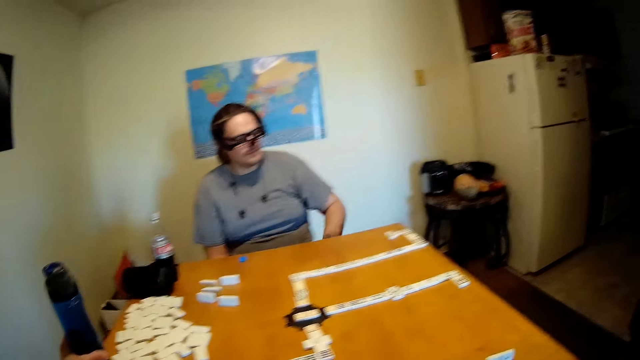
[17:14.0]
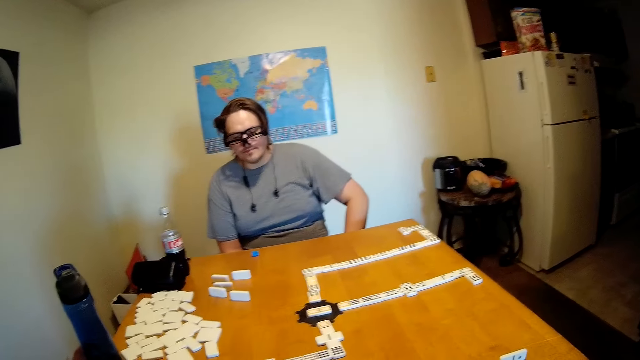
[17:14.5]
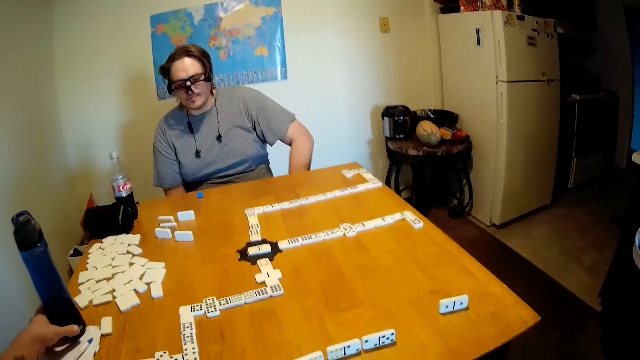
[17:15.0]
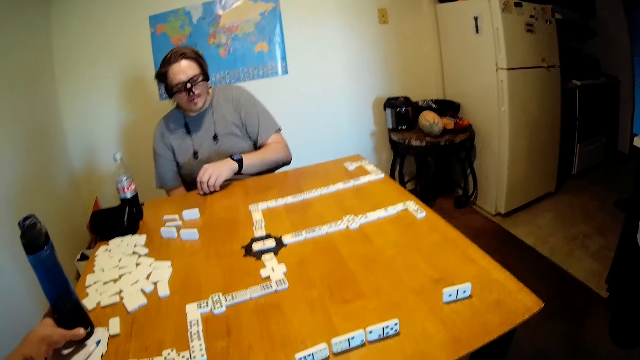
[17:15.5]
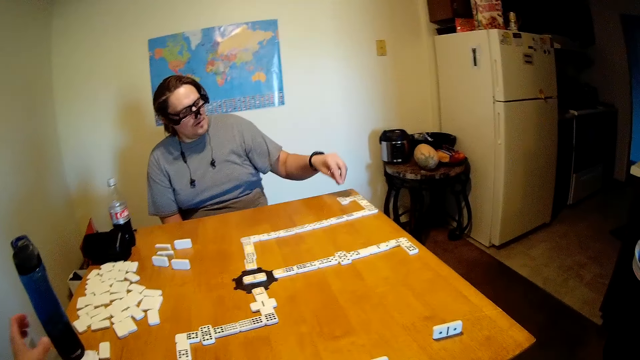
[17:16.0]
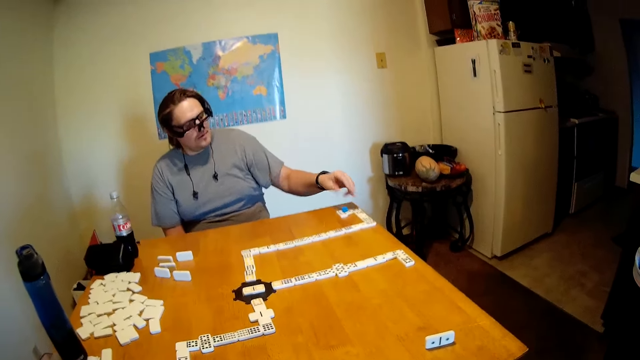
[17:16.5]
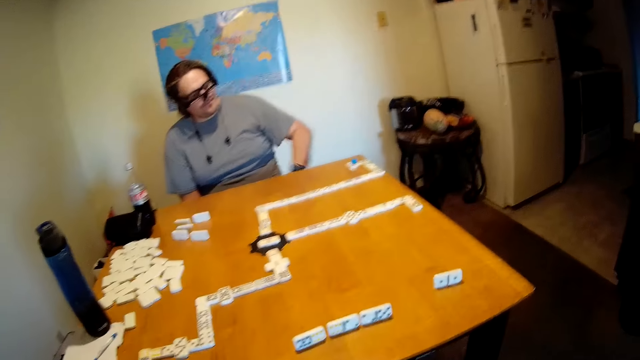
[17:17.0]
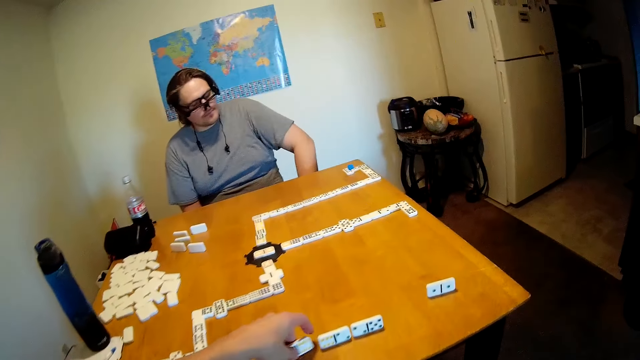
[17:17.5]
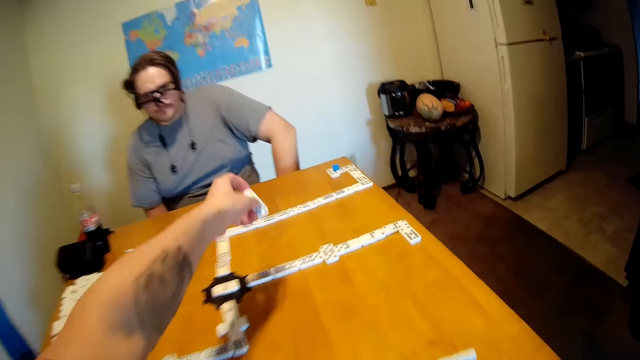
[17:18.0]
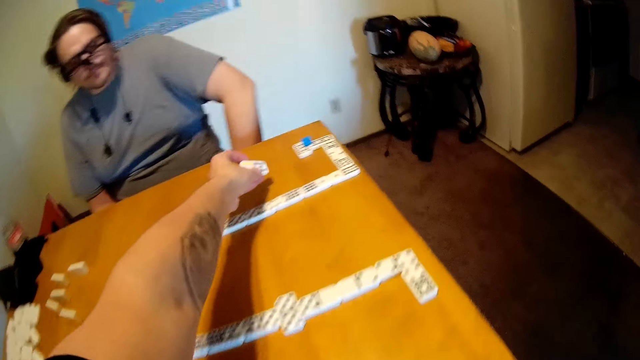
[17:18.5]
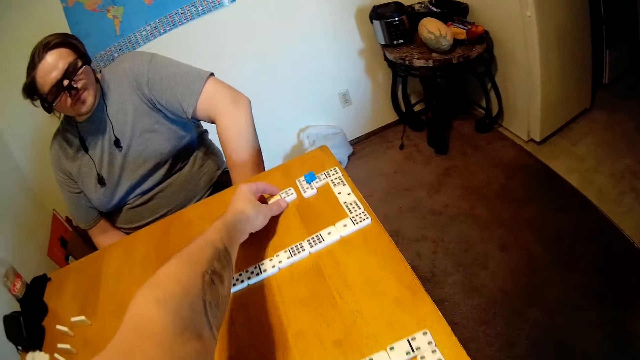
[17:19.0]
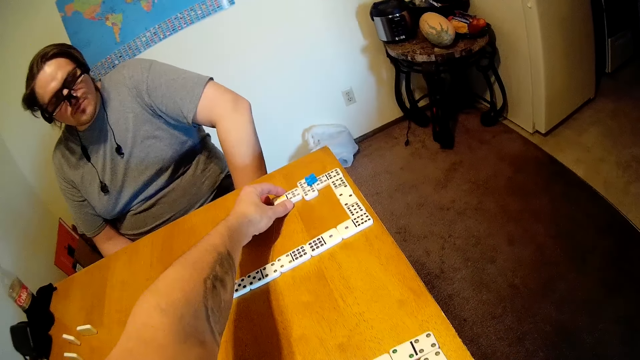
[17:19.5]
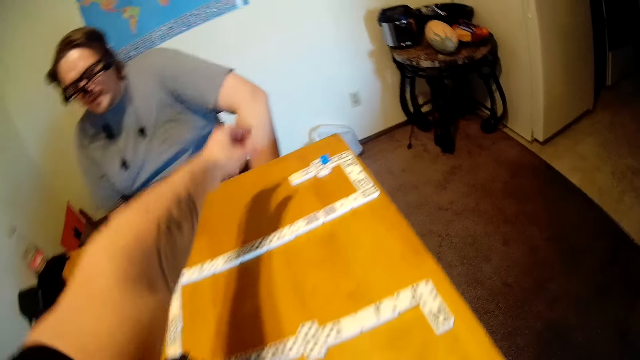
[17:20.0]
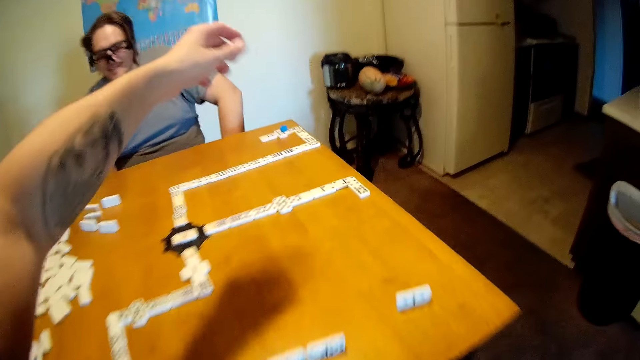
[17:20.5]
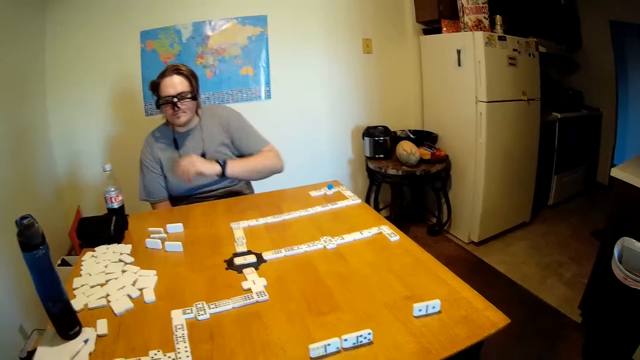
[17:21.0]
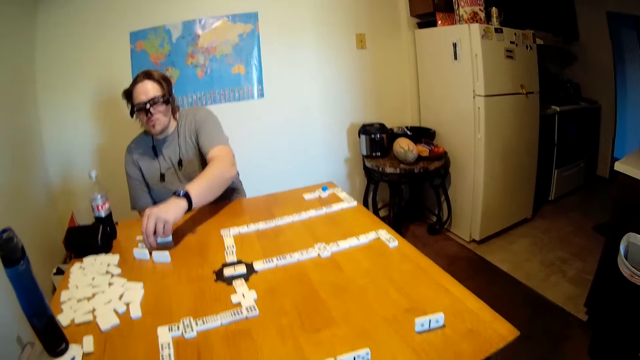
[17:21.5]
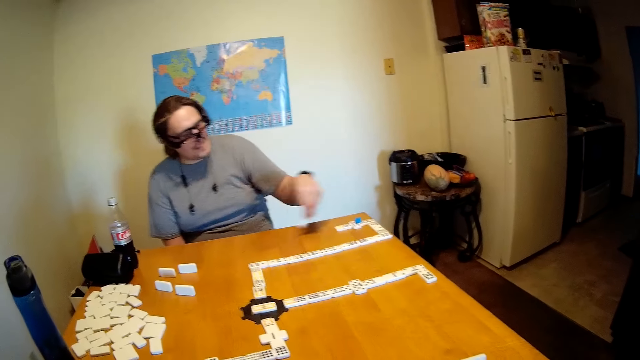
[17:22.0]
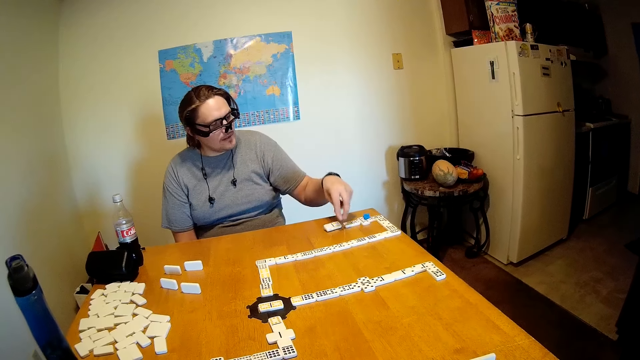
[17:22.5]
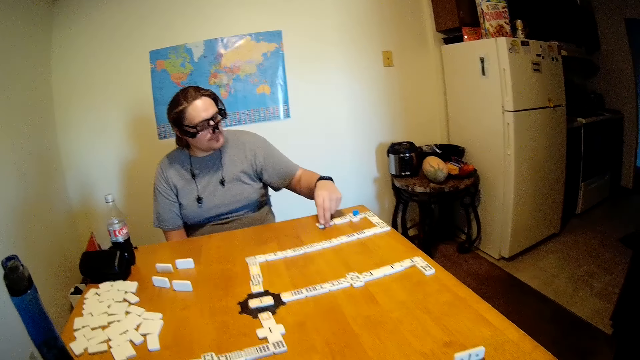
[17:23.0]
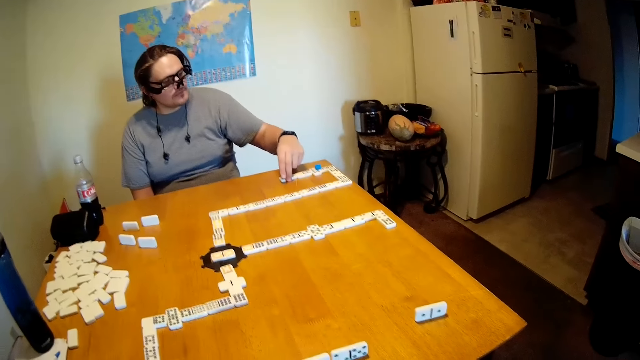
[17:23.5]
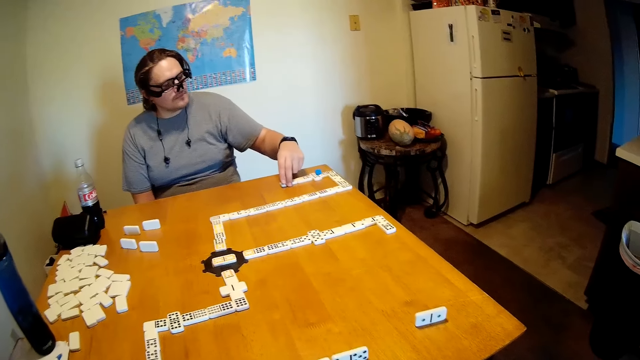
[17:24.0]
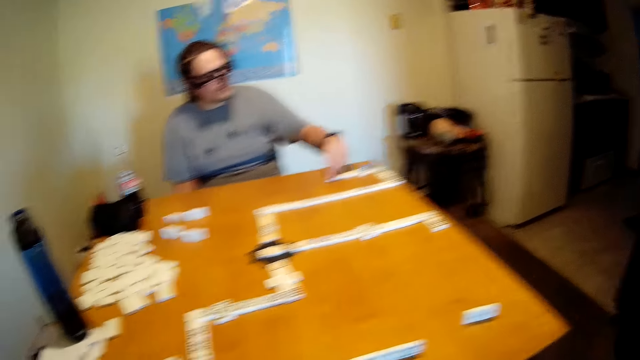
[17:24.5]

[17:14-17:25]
A man moves his hand backwards. The camera wearer puts a water bottle on the table. The man looks around. The camera wearer looks around. The man picks up something on the table, picks up something on the domino, and looks around. The camera wearer picks up a domino on the table. They put the dominoes in the middle of the table. They move around and look around. The man picks up a domino on the table and puts the domino on the table.

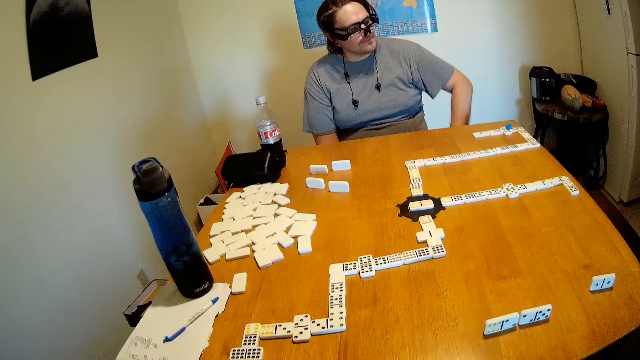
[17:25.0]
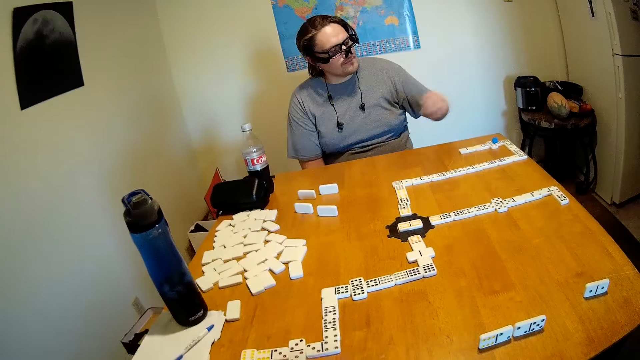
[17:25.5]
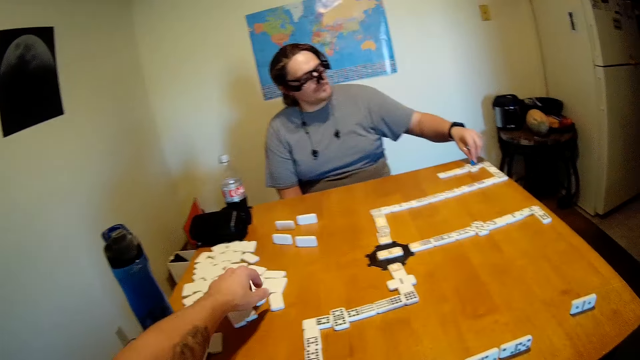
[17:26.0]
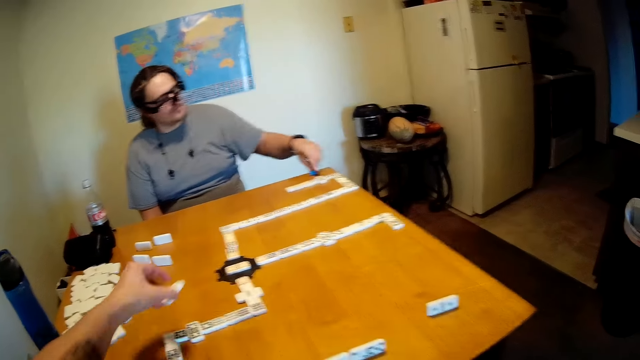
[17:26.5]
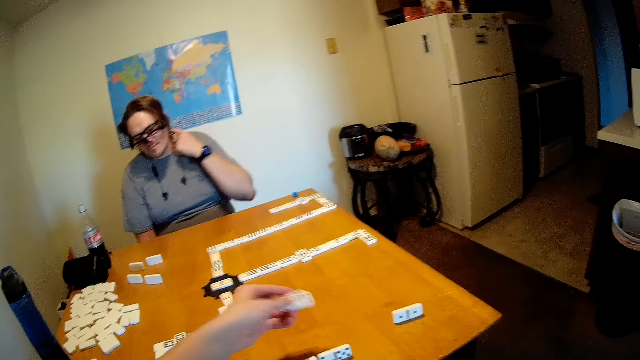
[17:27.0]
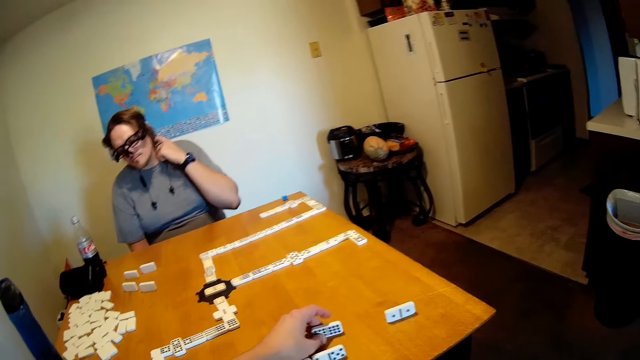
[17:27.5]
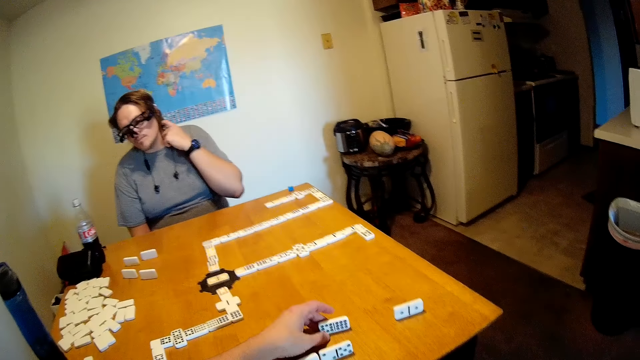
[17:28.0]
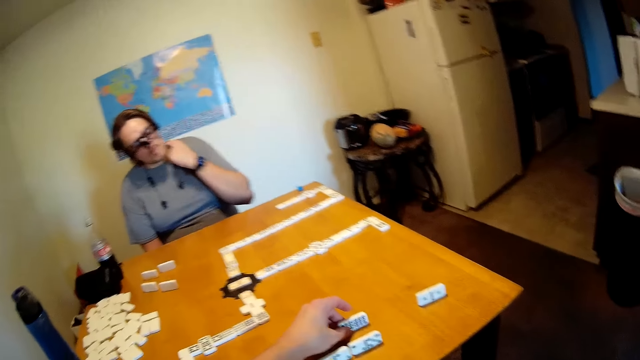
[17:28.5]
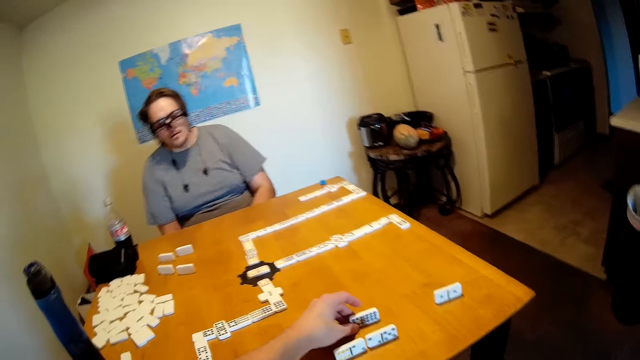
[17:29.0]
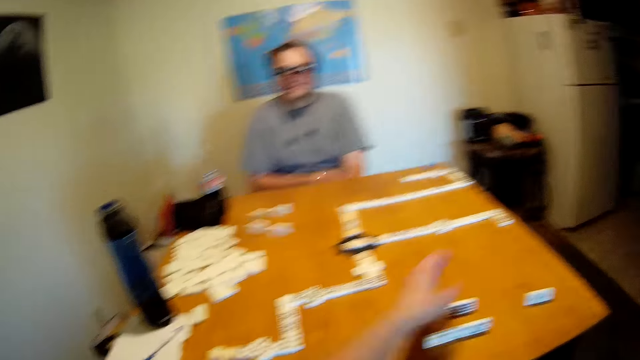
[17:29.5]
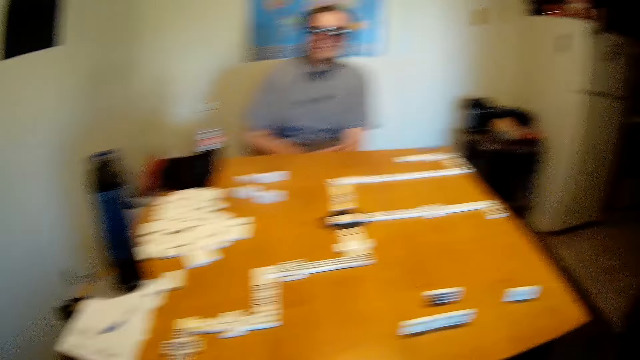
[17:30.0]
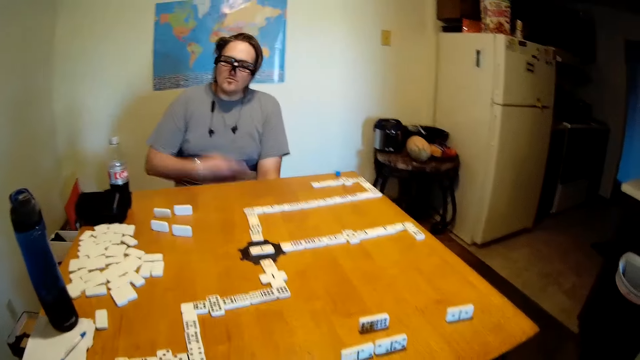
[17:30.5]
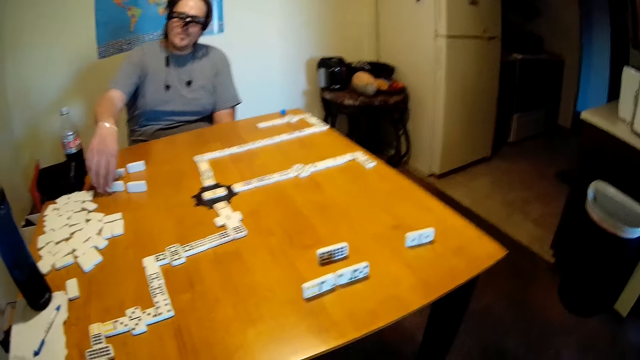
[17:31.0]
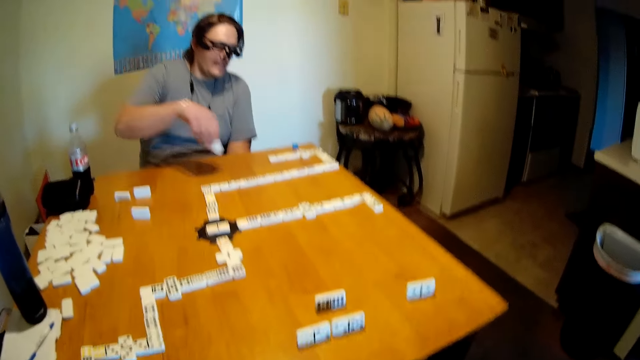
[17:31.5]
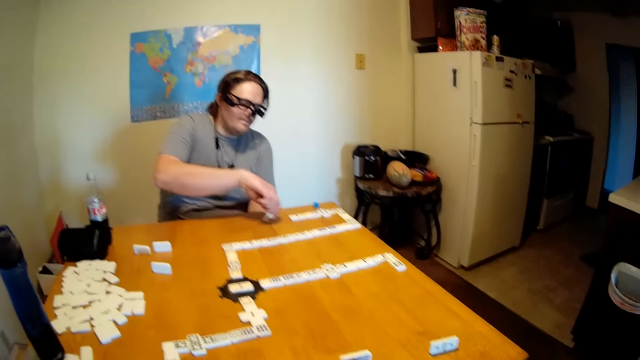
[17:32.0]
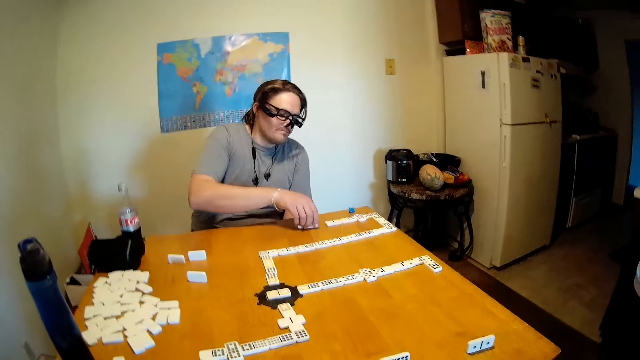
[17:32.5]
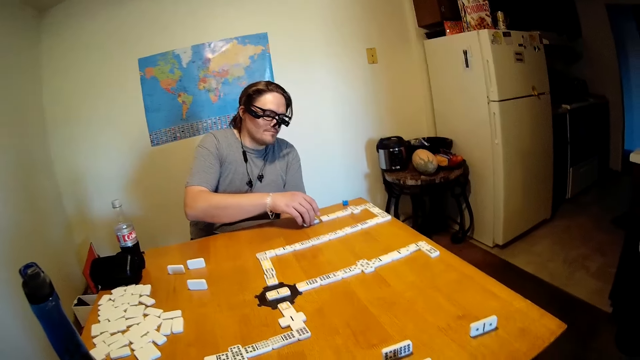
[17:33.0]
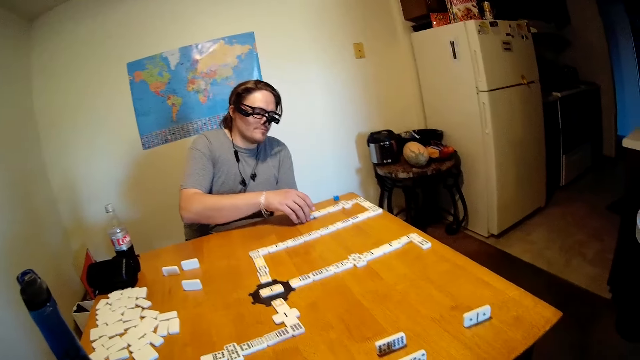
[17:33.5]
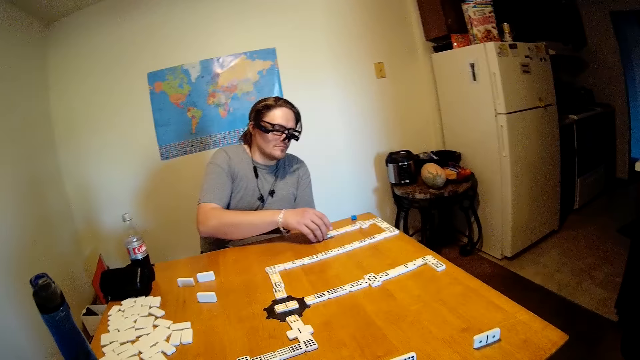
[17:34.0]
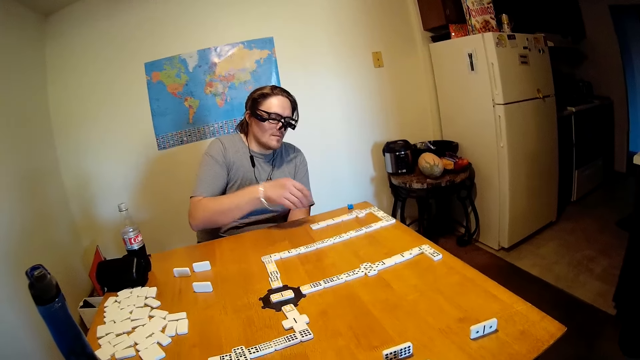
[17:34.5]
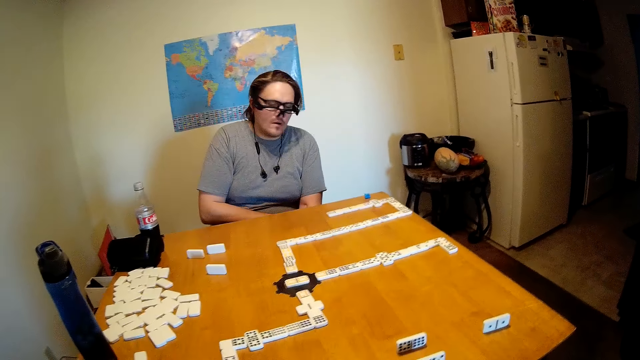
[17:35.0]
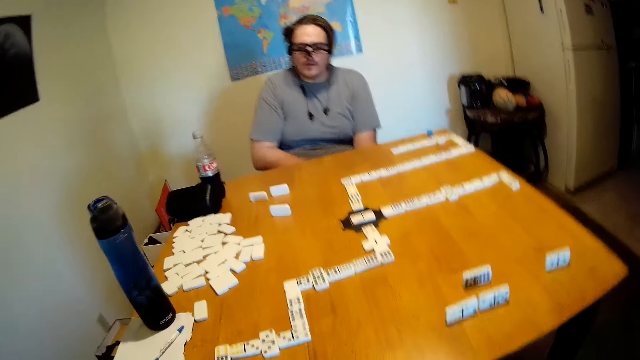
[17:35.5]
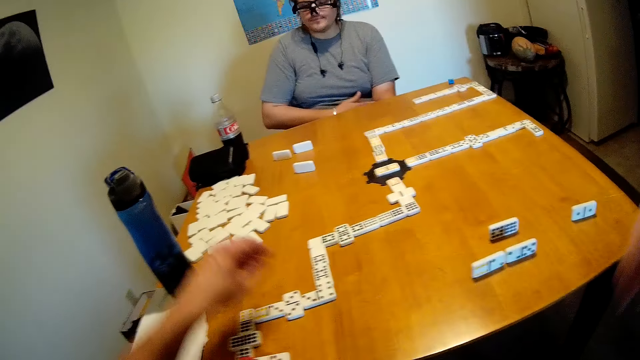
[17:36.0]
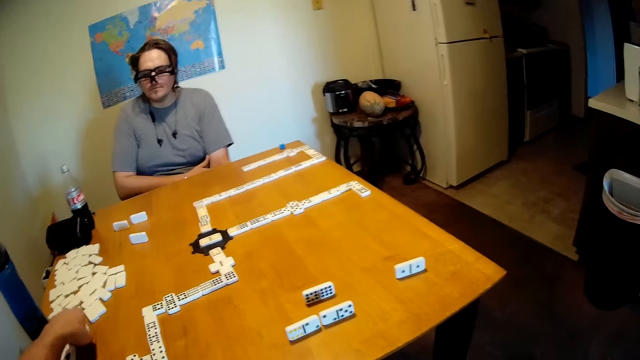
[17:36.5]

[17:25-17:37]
A man moves his hand around and picks up something on the domino. The camera wearer picks up dominoes from the table. The man puts something on the table and scratches his neck. The camera wearer puts a domino on the table. They look around. The man looks around, scratches his hand, picks up a domino on the table, puts the domino on the table, and scratches his hand. The camera wearer picks up a domino on the table.
